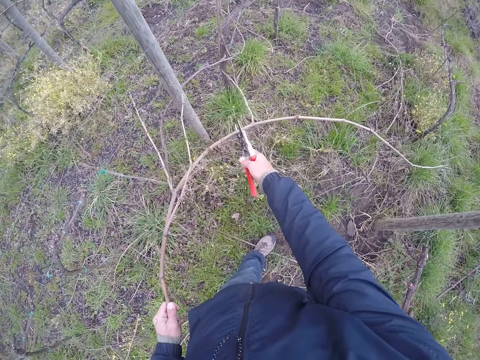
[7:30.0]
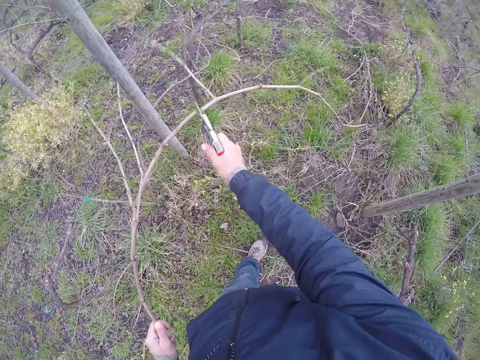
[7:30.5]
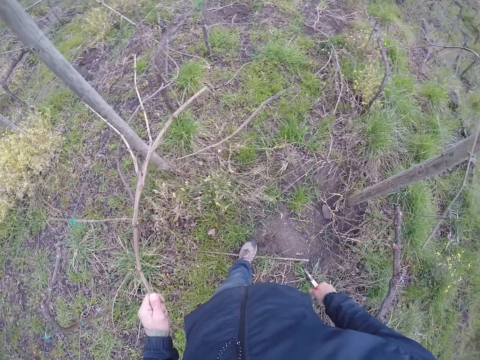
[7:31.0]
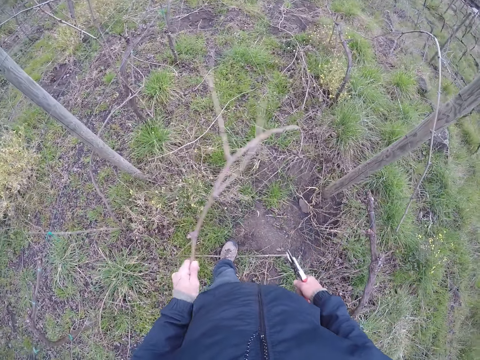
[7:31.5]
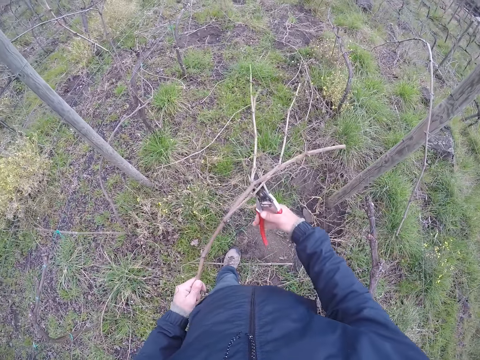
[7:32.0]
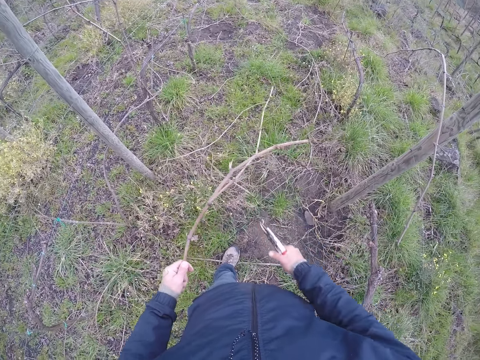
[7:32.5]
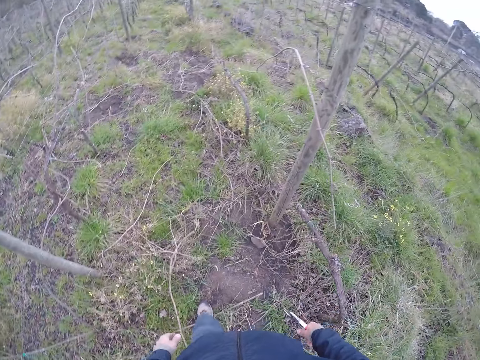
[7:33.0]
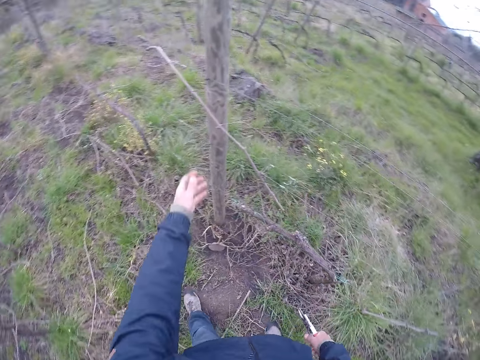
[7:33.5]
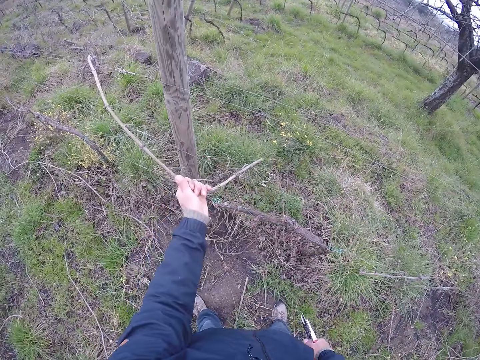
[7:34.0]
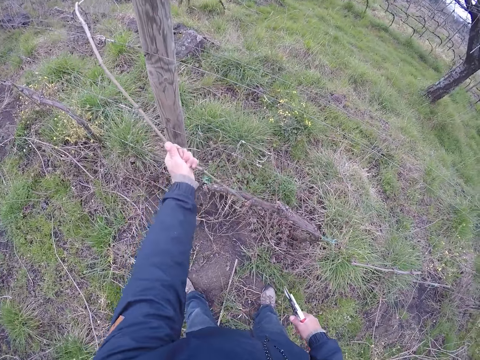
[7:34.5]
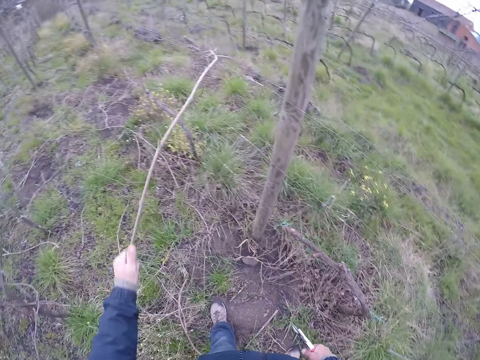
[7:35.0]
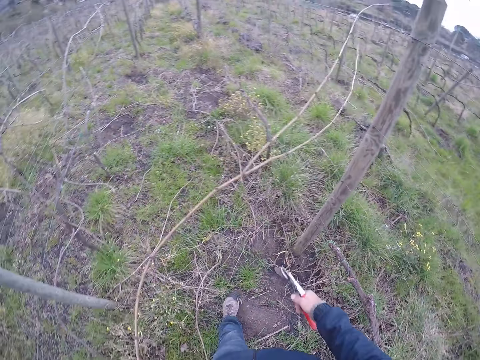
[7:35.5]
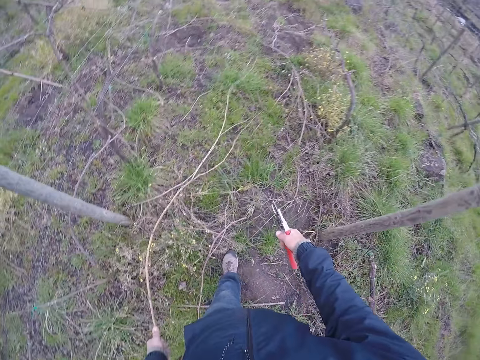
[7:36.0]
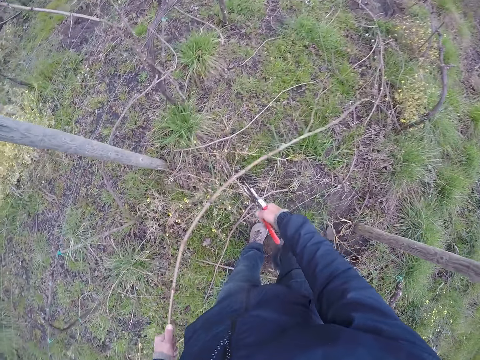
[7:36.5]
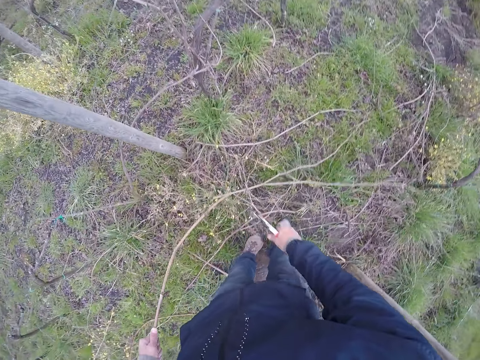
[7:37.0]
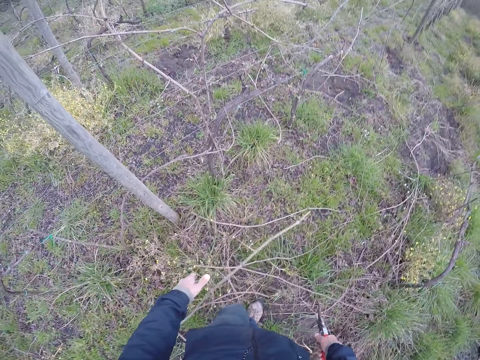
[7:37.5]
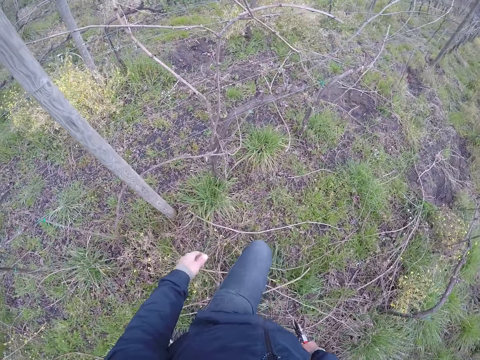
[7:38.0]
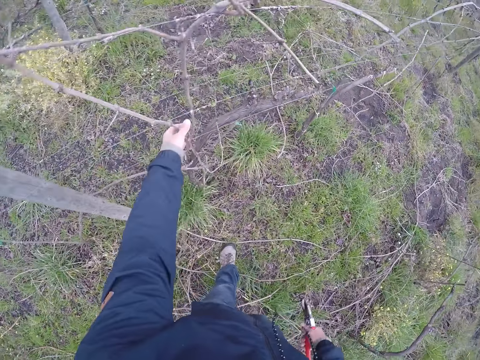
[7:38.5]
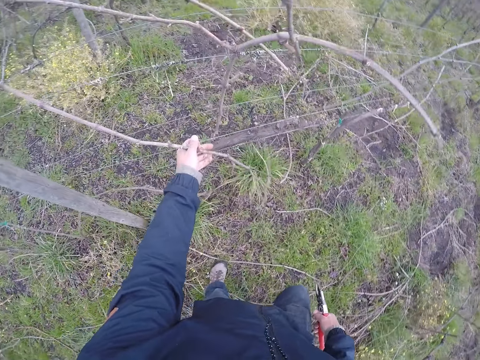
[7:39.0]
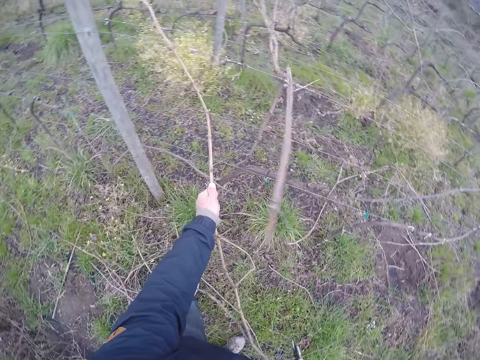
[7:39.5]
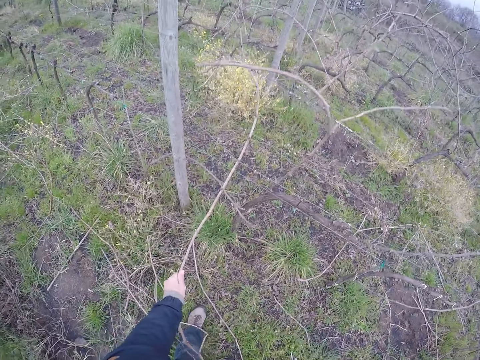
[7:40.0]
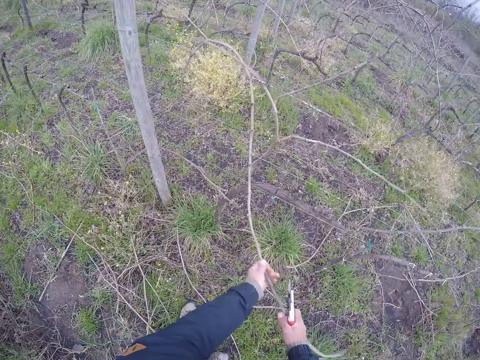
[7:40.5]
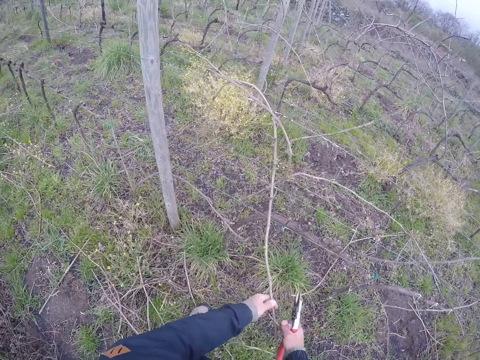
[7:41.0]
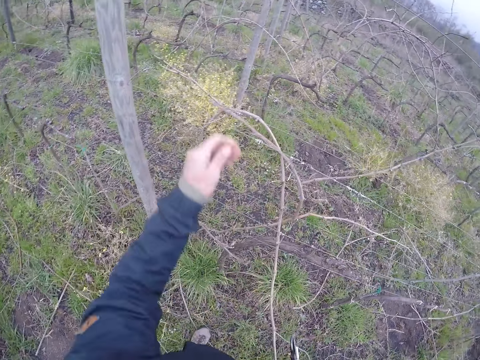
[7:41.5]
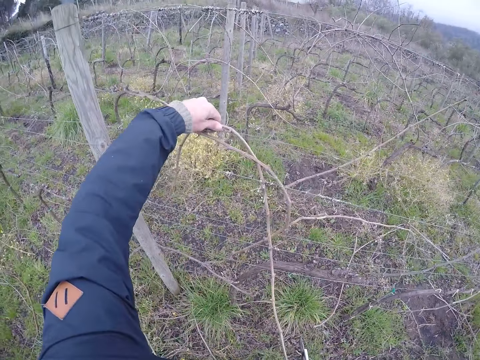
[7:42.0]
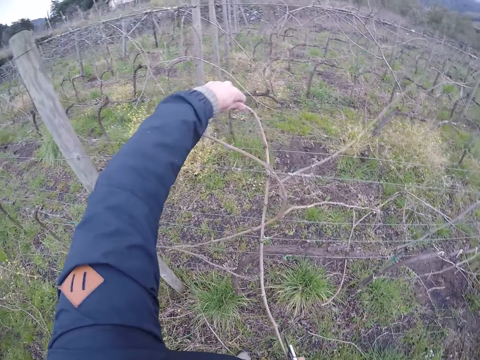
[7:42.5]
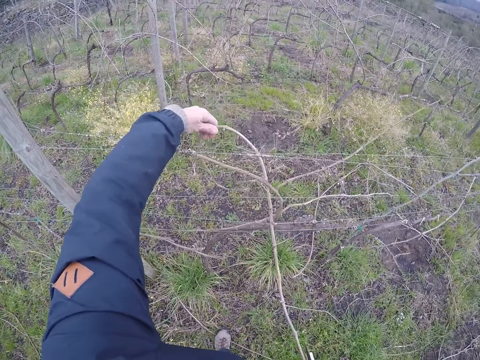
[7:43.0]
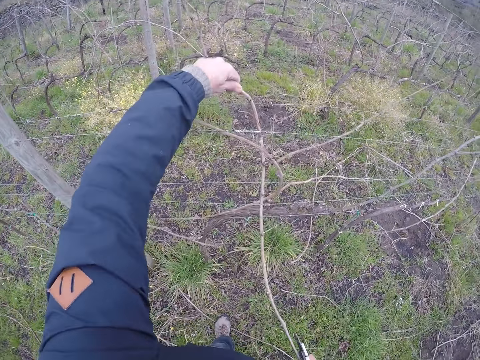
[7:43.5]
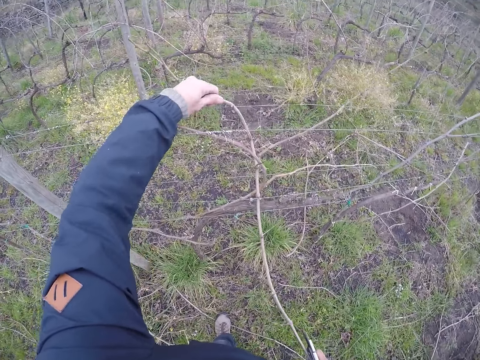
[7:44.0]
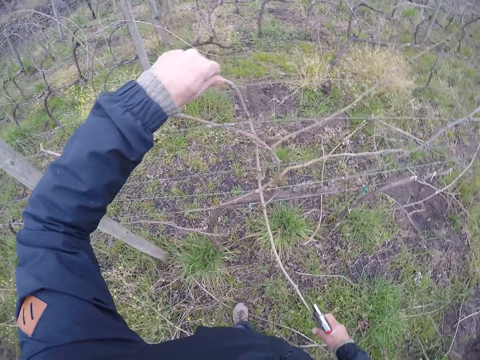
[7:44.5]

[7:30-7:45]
The camera wearer cuts the stick on the barb wire with the side cutter in his right hand. He cuts the stick on the barb wire with the side cutter in his right hand again. He drops the stick on the ground with his left hand. He pulls a stick on the barb wire with his left hand. He holds the stick. He cuts the stick on the barb wire with the side cutter in his right hand. He drops the stick on the ground with his left hand. He pulls a stick on the barb wire with his left hand. He holds the stick on the barb wire with both hands. He pulls the stick on the barb wire with his left hand.

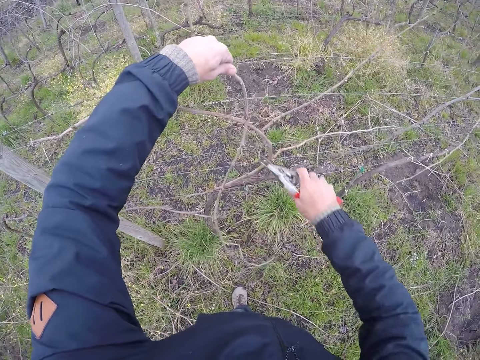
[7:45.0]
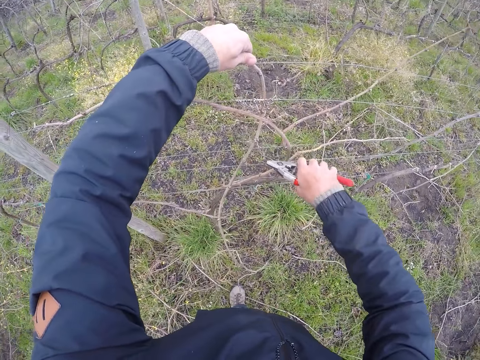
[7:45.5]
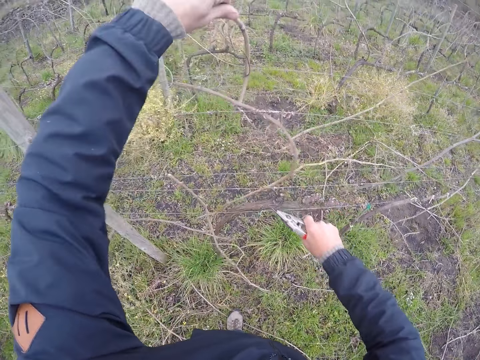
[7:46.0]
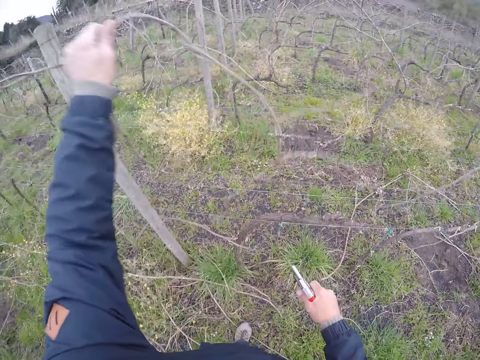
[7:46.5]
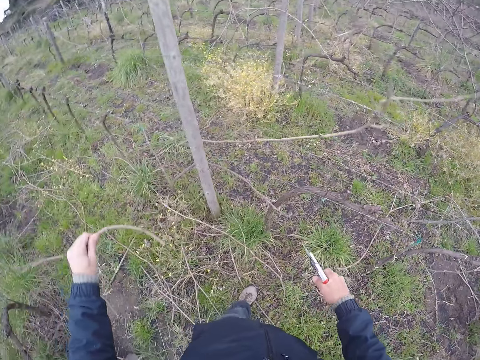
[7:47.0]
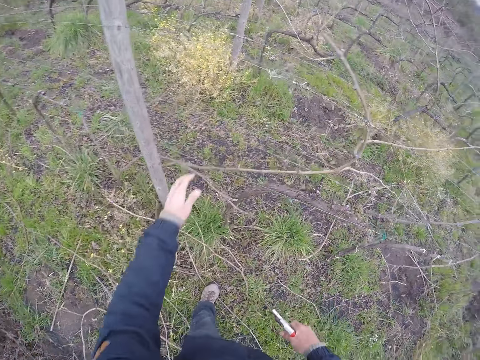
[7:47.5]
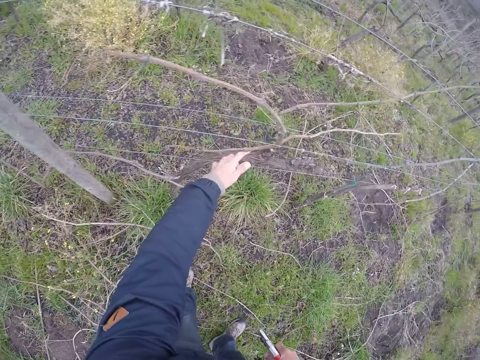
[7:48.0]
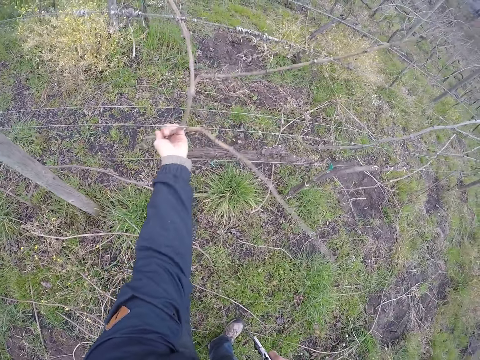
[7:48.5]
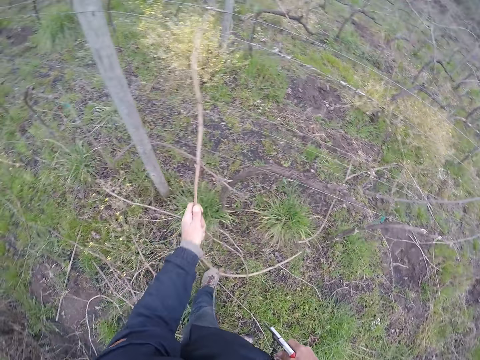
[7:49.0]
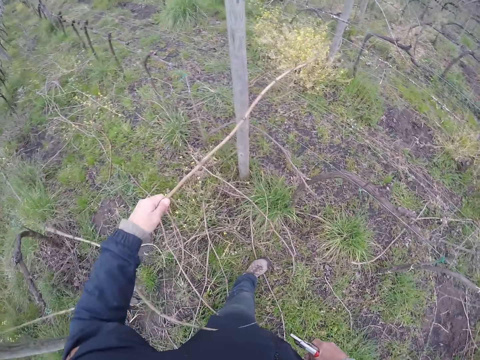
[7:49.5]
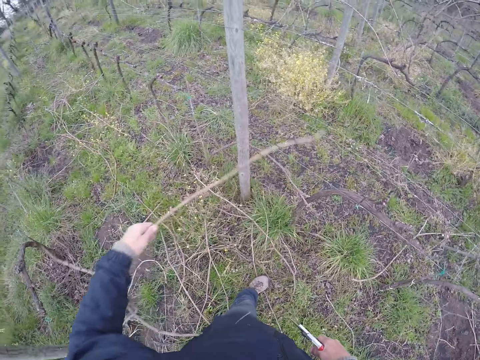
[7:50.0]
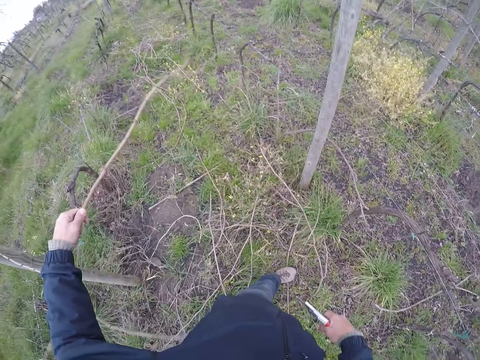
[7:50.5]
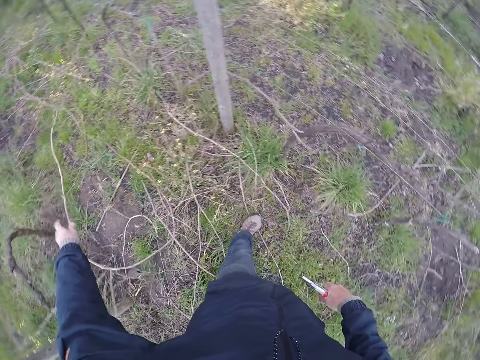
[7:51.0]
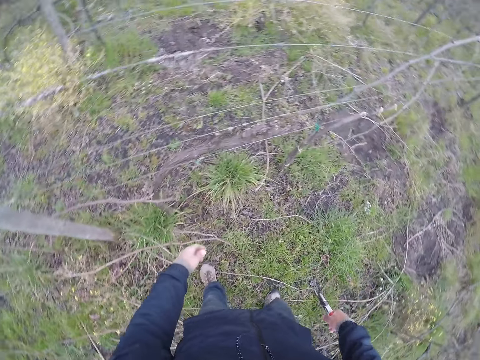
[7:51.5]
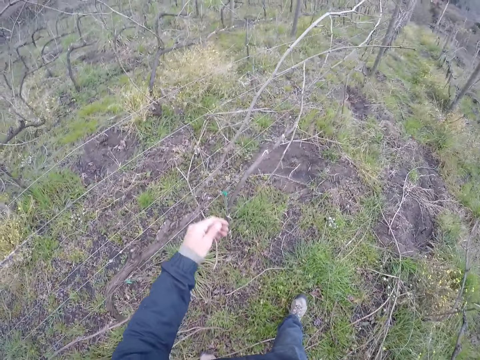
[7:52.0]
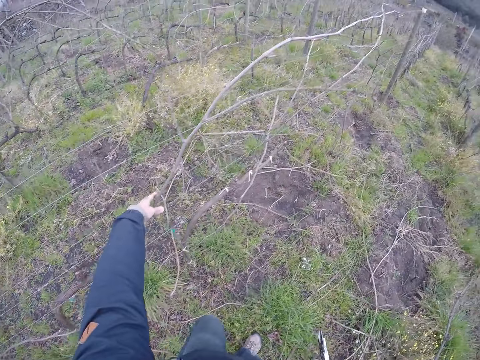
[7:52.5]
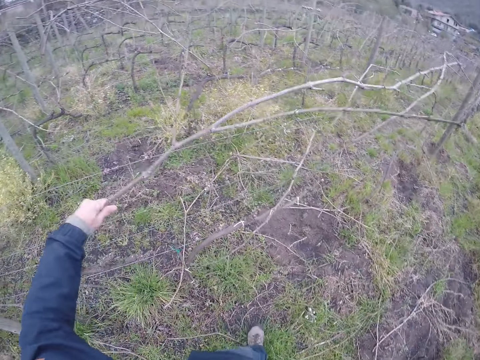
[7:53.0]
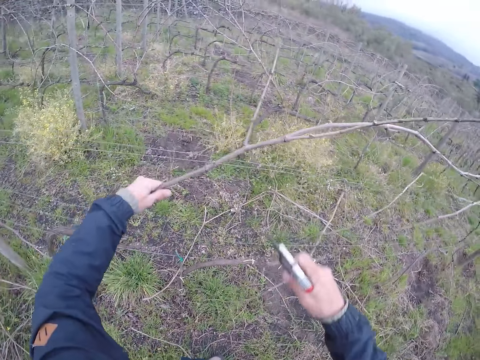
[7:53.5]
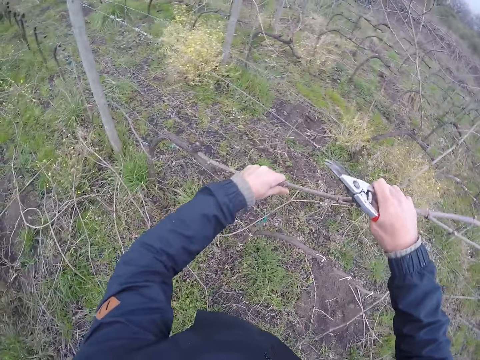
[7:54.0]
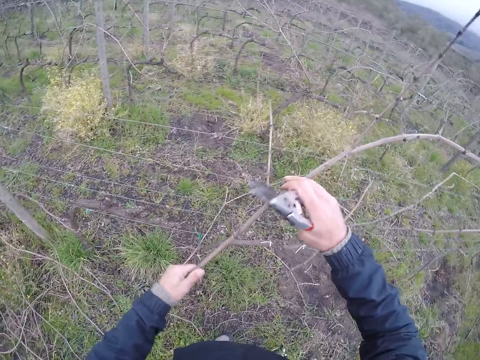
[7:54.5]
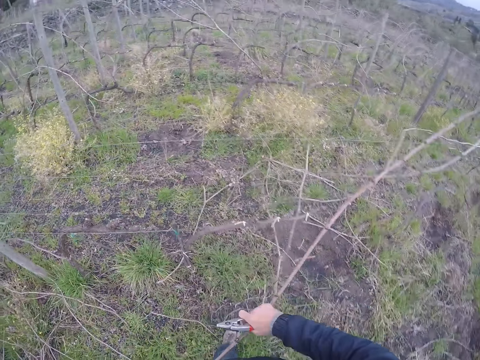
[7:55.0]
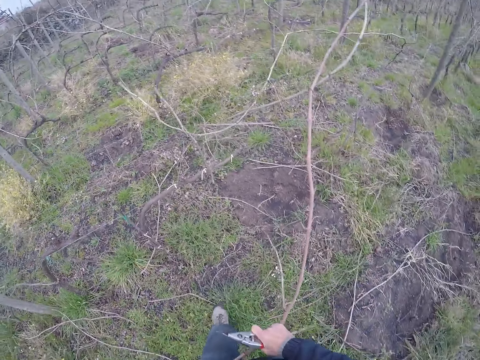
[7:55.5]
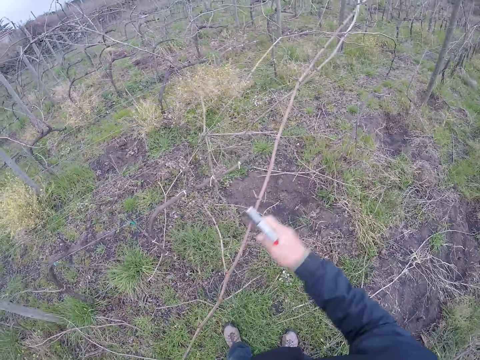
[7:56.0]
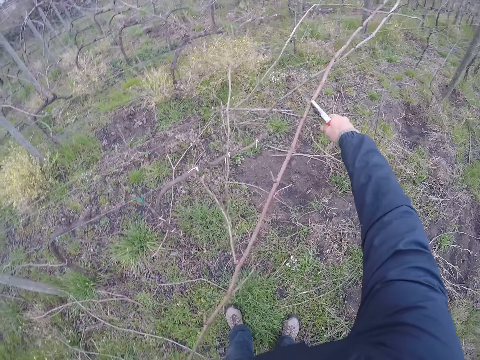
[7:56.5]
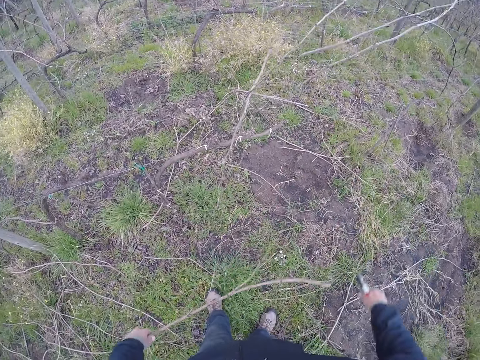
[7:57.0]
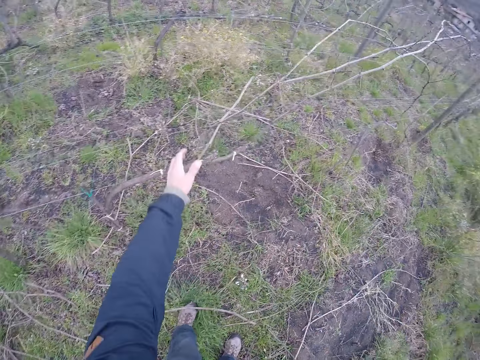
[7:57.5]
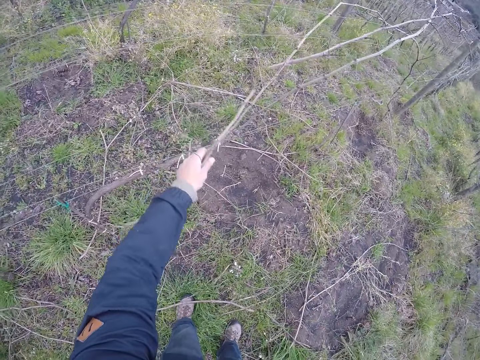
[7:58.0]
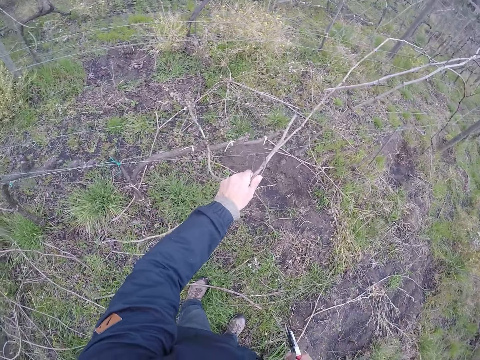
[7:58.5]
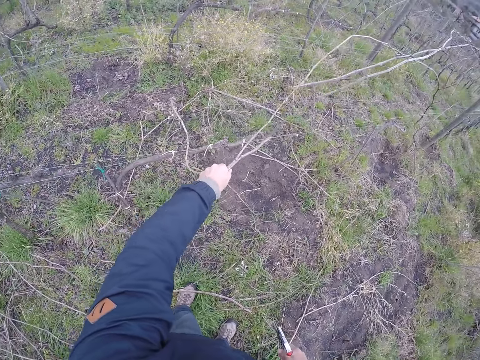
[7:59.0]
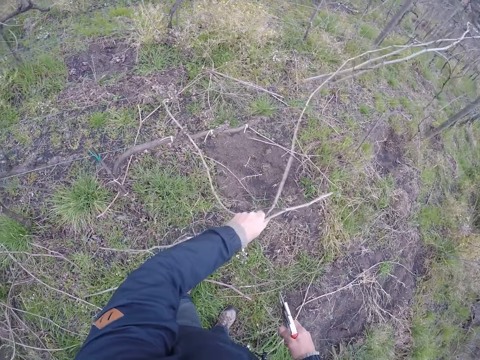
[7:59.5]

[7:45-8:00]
The camera wearer cuts the stick on the barb wire with the side cutter in his right hand. He drops the stick on the ground with his left hand. He pulls the stick on the barb wire with his left hand. He drops the stick on the ground with his left hand. He pulls the stick on the barb wire with his left hand. He pulls the stick on the barb wire with both hands. He cuts the stick on the barb wire with the side cutter in his right hand. He drops the stick on the ground with his left hand. He holds the stick. He pulls some sticks on the barb wire with both hands.
